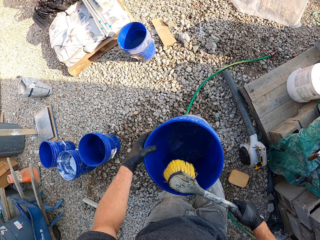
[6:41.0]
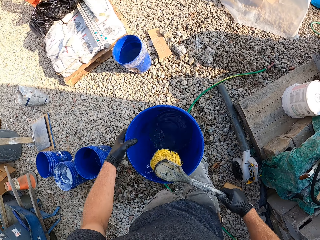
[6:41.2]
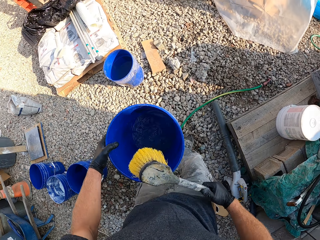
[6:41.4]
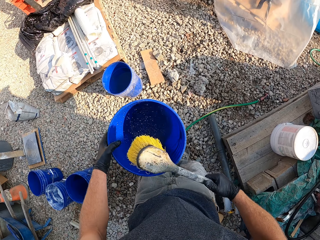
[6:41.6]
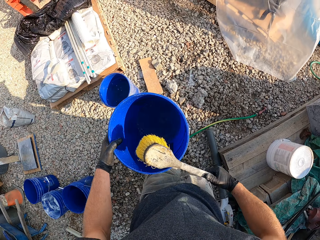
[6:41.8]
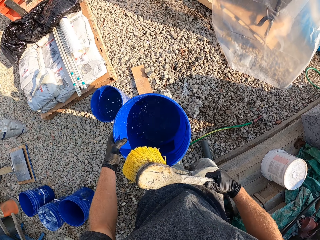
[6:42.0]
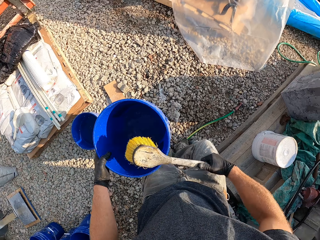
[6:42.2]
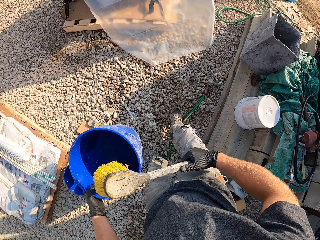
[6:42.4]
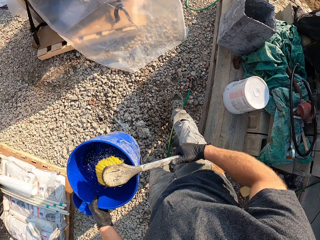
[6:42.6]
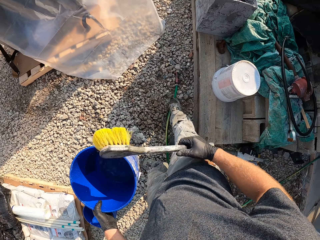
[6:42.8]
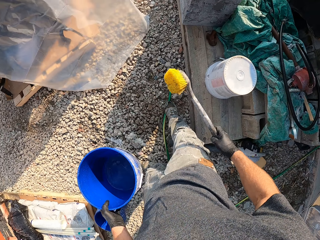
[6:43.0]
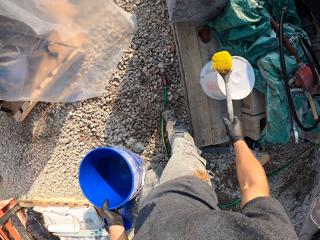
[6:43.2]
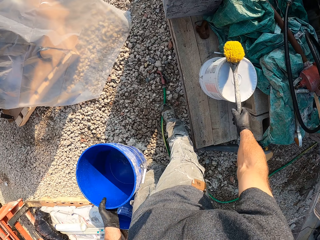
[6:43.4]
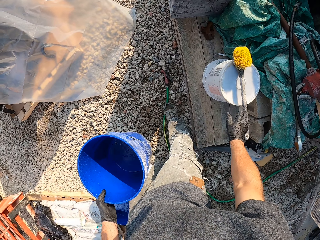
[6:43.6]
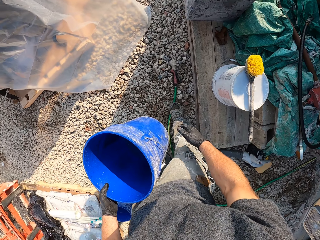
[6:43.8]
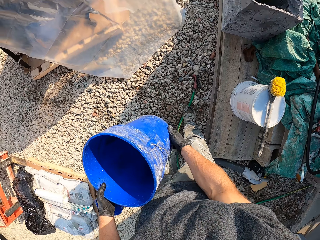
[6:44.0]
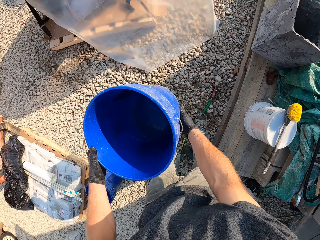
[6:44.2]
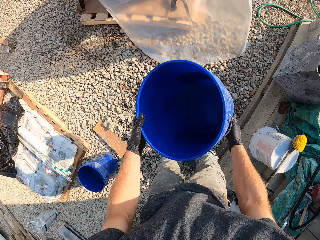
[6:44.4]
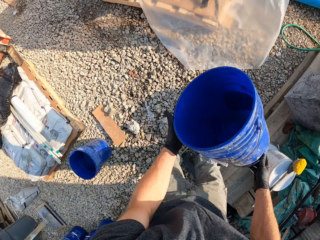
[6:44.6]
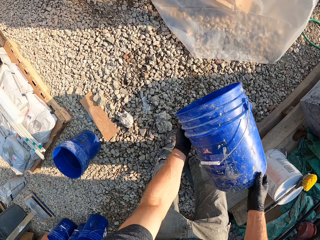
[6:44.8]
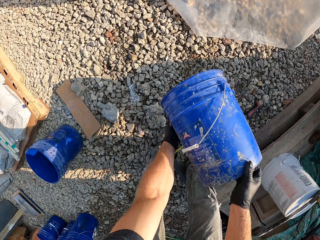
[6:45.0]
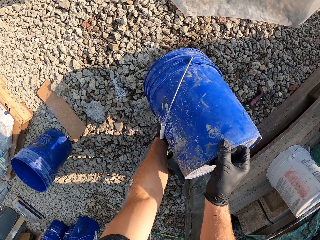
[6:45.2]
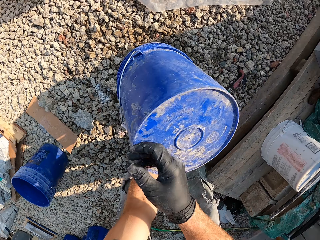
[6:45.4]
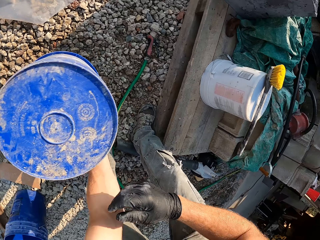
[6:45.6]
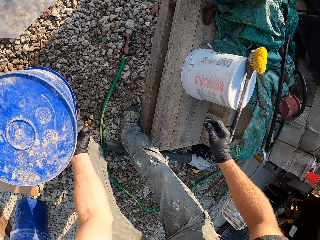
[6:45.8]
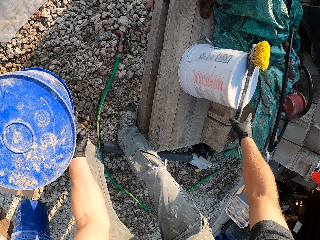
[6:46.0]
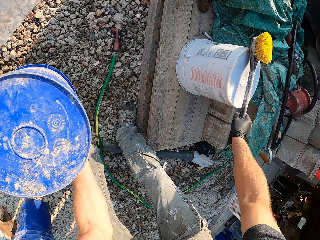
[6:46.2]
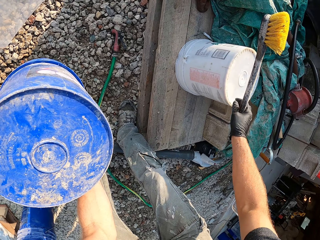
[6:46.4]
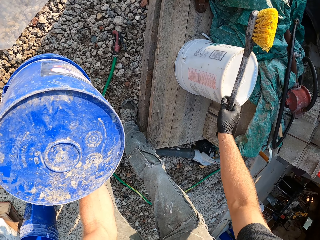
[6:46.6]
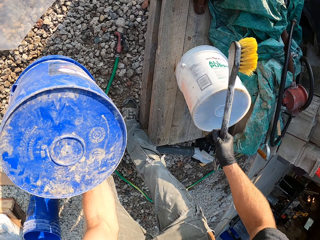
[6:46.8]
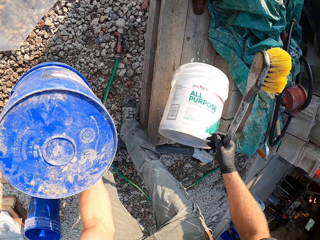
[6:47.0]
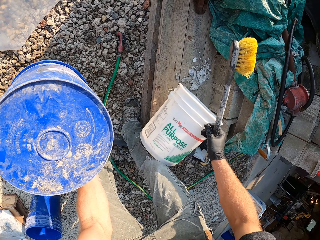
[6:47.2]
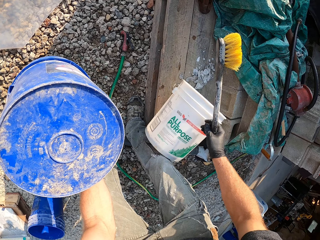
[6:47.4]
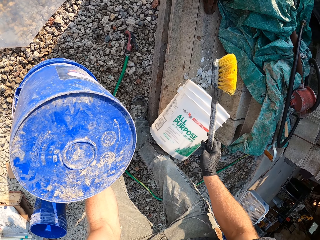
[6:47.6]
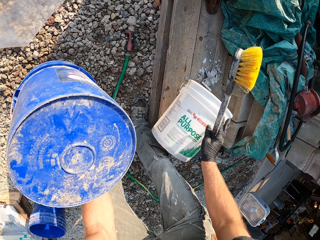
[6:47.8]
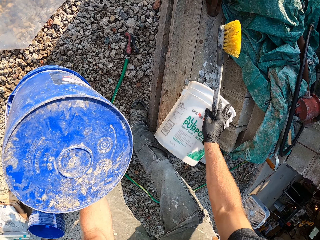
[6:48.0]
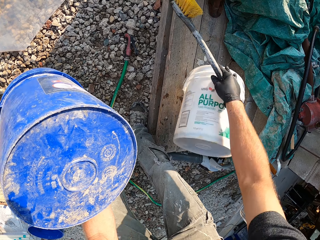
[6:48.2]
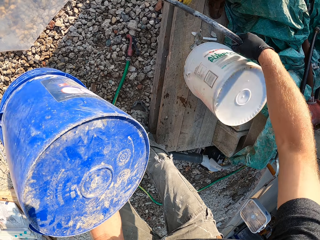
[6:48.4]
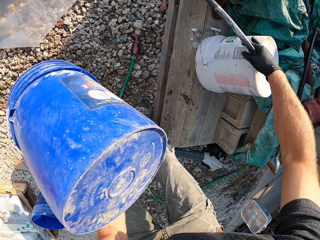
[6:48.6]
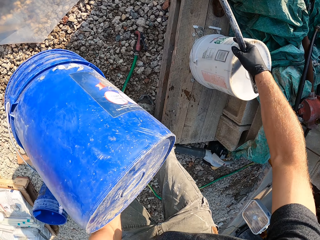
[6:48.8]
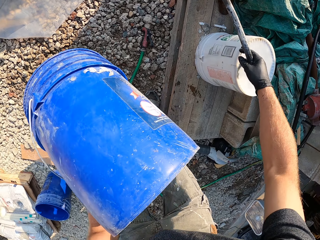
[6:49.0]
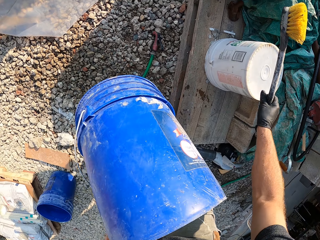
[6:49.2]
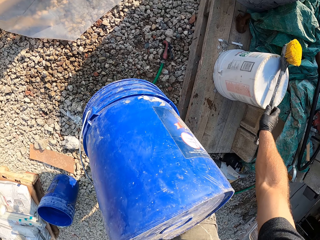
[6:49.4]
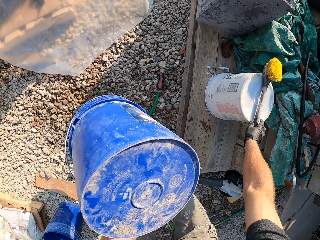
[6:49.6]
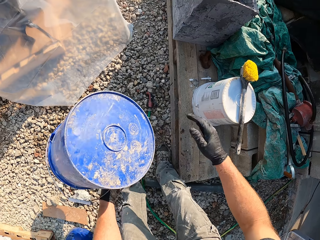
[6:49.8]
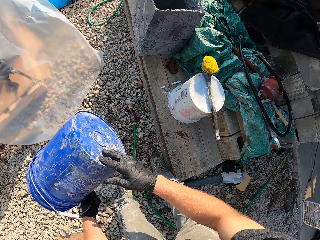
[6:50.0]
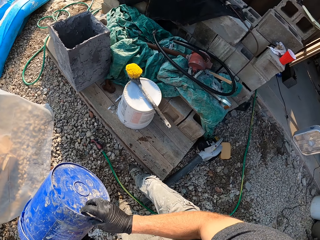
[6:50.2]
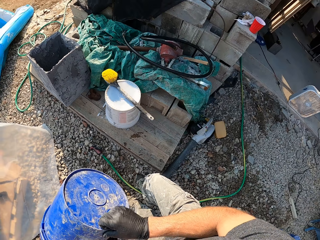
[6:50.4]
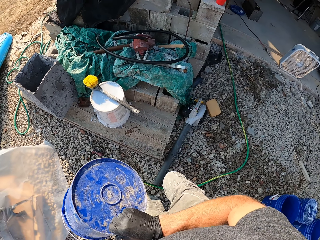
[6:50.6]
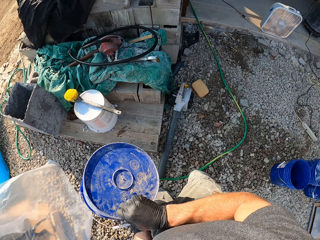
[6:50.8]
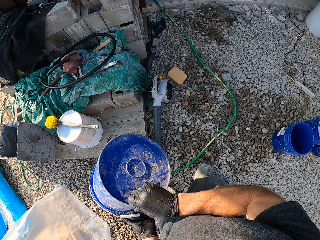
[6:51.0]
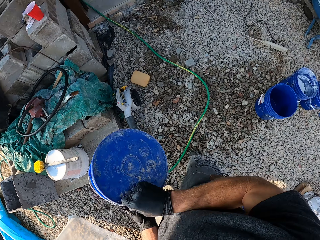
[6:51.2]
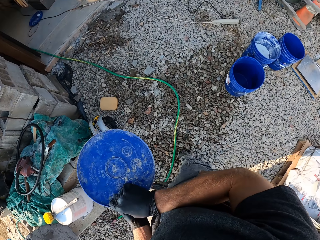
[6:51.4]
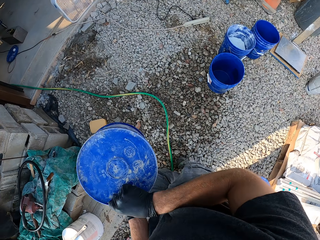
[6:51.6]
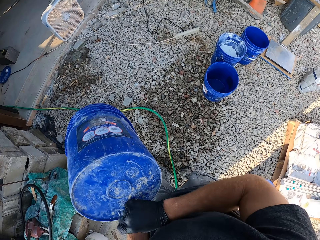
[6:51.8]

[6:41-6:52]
The camera wearer hits the brush on the bucket. They walk to the side of a white bucket. They drop the brush on the white bucket. They turn over the bucket to the ground. They empty the bucket of water. They pick up the brush on the white bucket. They adjust the white bucket. They drop the bucket. They turn over the white bucket. They place the brush on the white bucket. They return the bucket. They walk to the set of blue buckets on the ground.

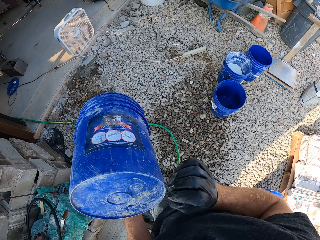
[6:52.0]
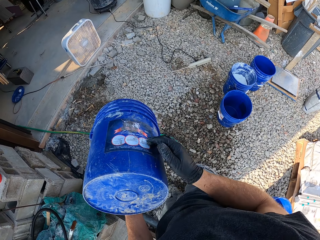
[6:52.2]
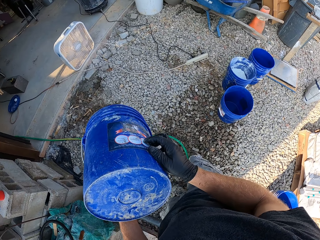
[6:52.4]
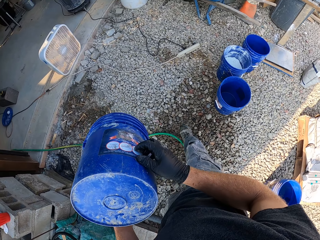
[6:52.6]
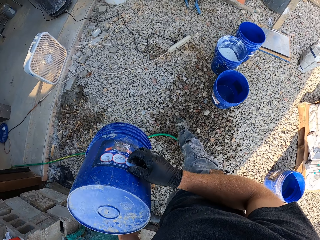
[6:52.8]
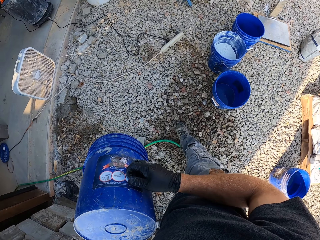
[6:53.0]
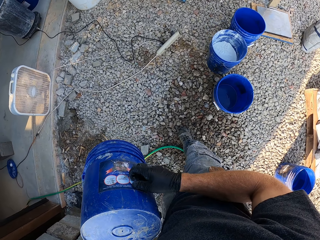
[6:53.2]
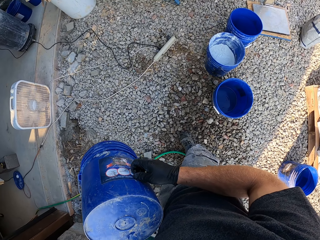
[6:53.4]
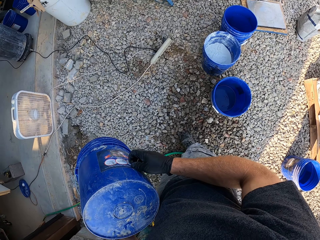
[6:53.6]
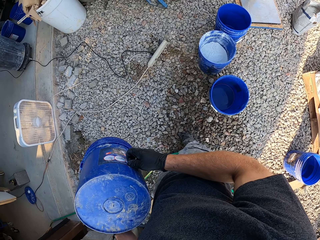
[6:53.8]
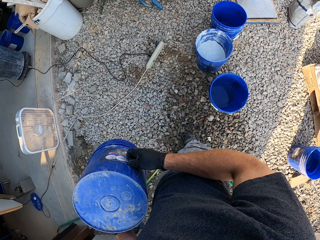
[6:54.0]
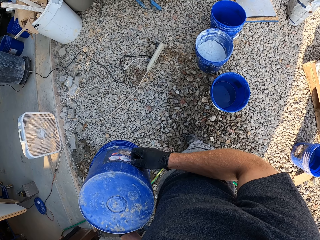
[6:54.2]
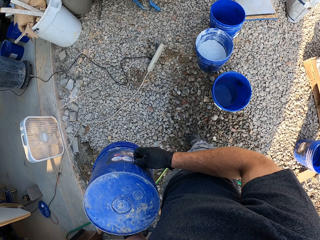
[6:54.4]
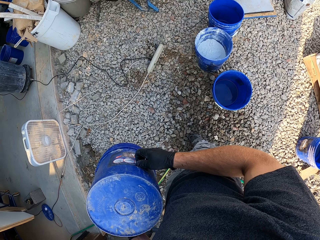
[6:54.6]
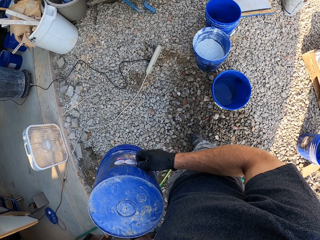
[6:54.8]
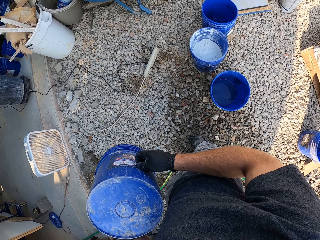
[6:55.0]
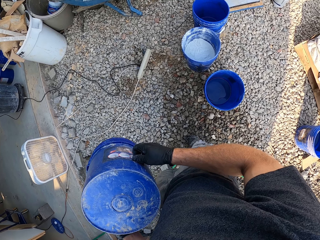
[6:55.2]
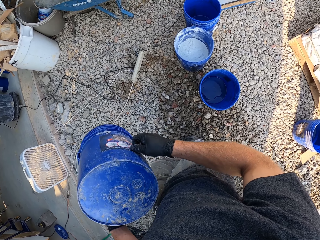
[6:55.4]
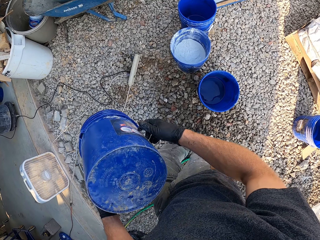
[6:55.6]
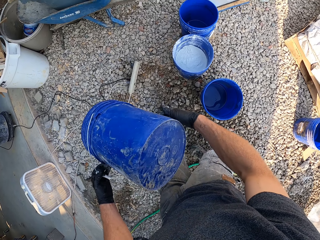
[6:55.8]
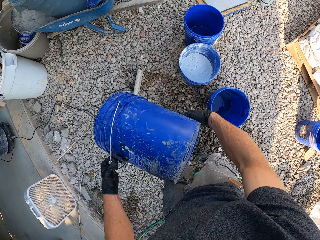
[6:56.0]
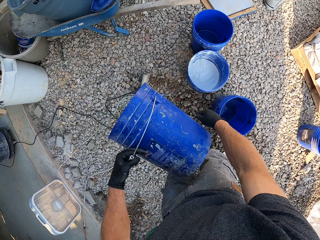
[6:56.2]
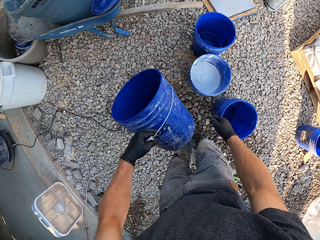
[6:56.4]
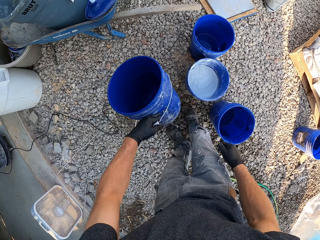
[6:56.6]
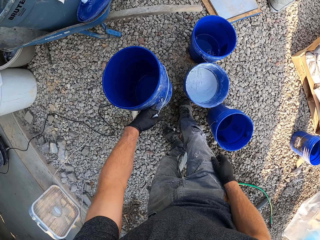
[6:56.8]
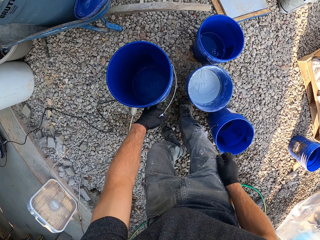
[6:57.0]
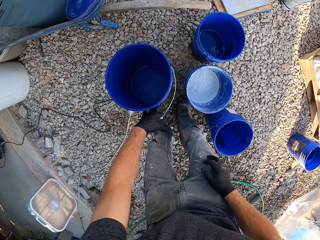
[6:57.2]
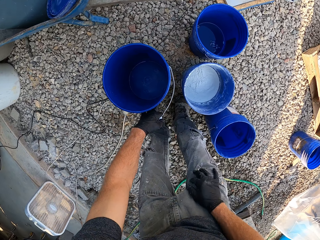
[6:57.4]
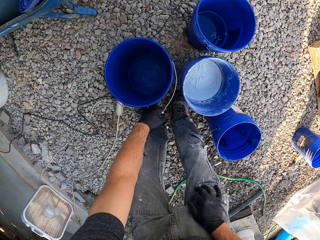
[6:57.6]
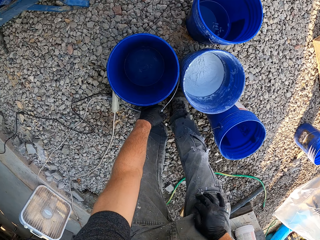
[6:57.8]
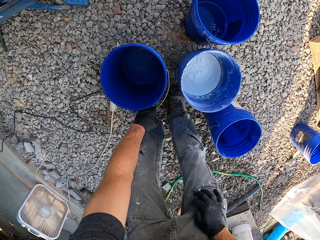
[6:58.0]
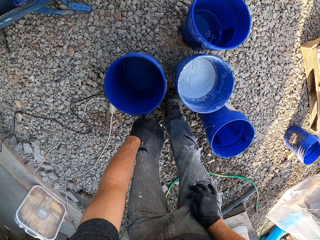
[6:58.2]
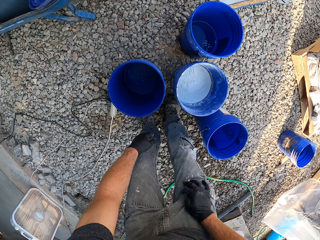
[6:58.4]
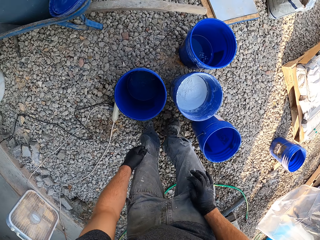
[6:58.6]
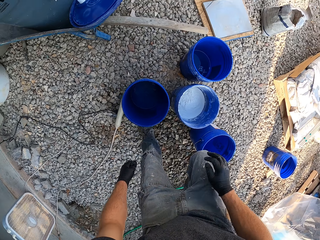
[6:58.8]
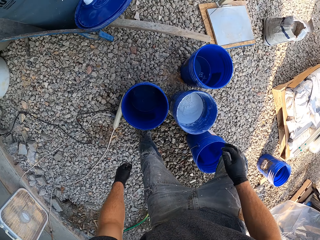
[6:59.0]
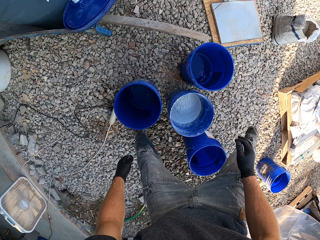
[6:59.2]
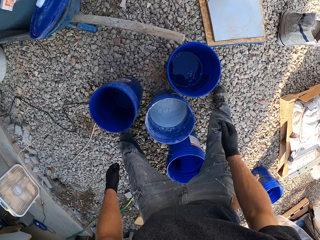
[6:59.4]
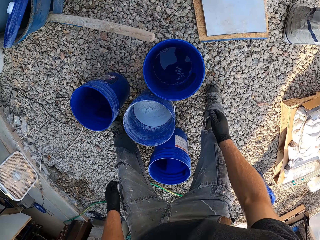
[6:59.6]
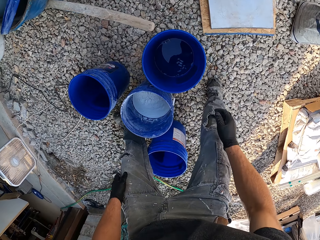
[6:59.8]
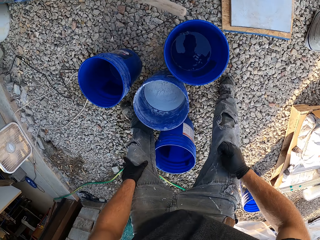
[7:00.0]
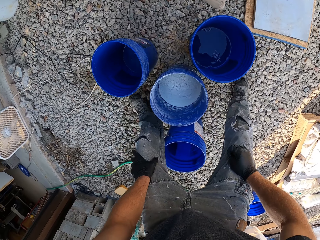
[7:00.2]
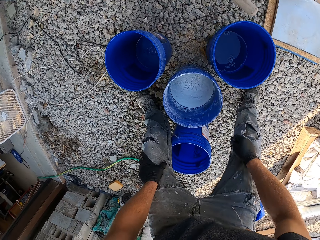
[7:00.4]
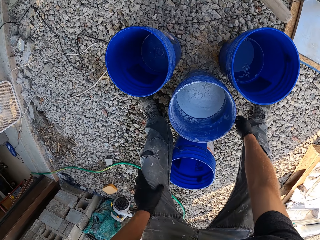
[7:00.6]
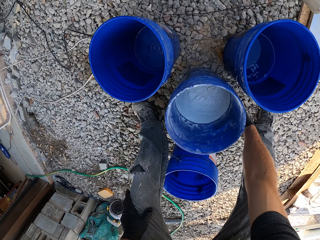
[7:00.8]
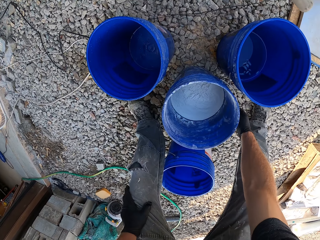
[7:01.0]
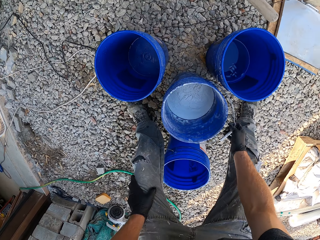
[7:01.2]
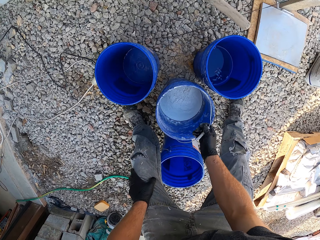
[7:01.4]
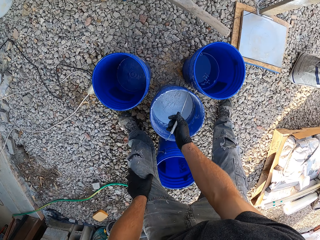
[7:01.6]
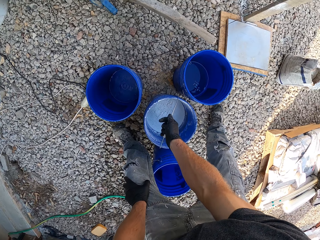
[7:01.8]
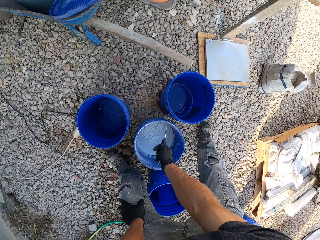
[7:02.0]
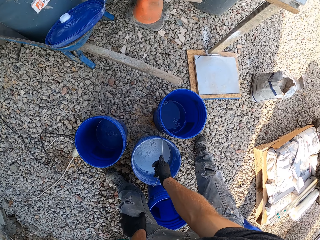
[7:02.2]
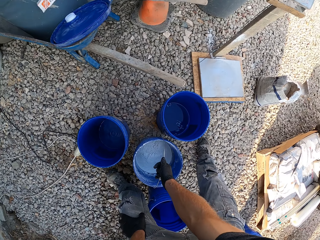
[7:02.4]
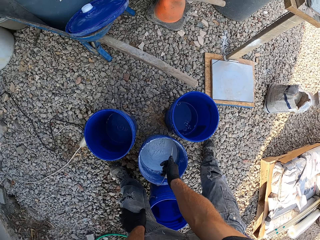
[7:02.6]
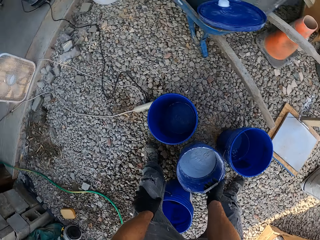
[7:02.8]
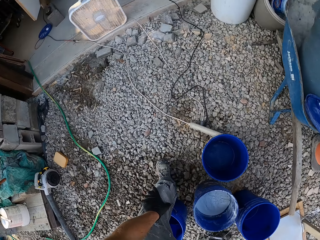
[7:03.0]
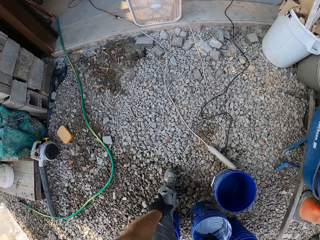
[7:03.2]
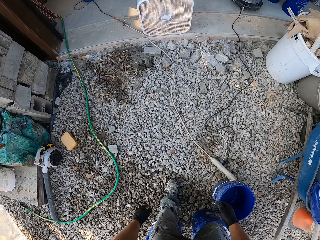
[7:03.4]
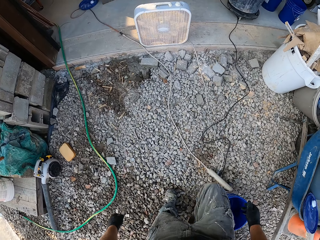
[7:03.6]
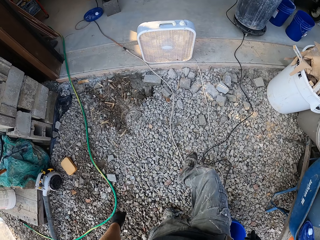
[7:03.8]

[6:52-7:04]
The camera wearer walks around. He looks at the blue bucket in his hands. He stands. He drops the blue bucket on the ground. He crosses his right leg over the buckets on the ground. He raises the handle of a bucket containing cement. He walks to a hopper gun.
